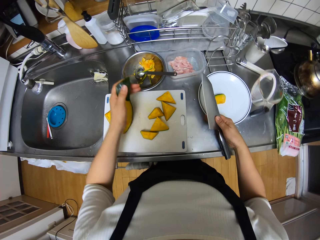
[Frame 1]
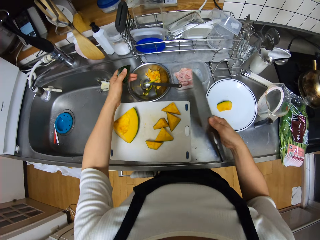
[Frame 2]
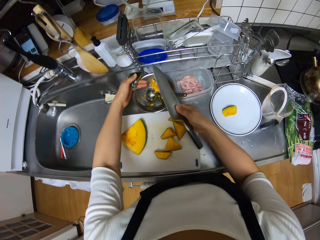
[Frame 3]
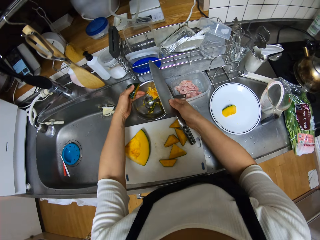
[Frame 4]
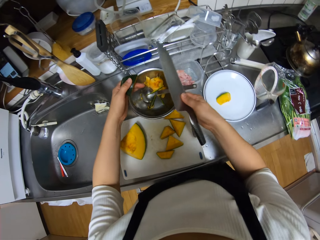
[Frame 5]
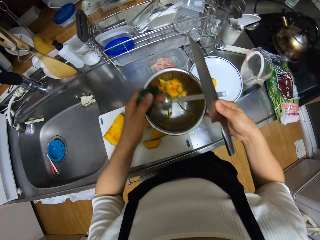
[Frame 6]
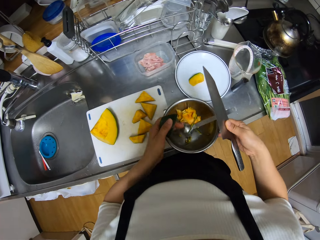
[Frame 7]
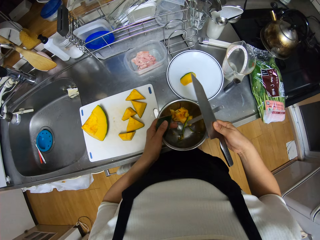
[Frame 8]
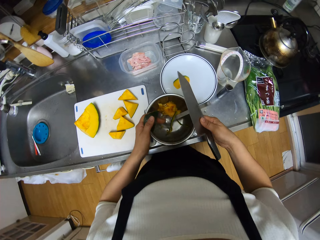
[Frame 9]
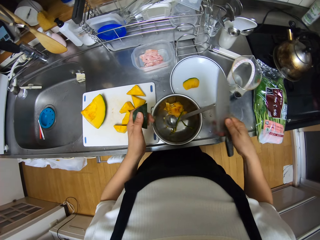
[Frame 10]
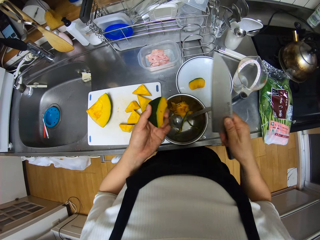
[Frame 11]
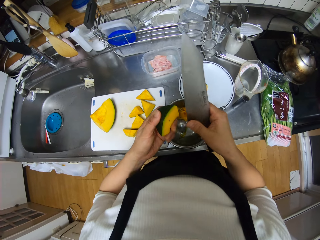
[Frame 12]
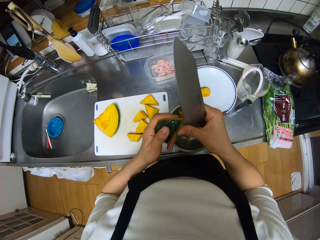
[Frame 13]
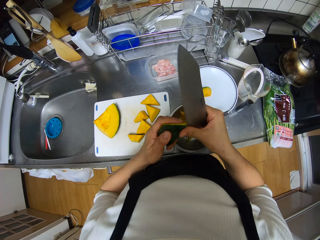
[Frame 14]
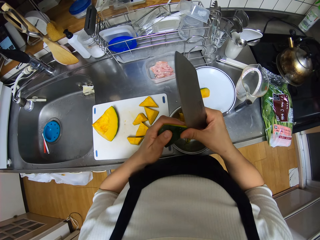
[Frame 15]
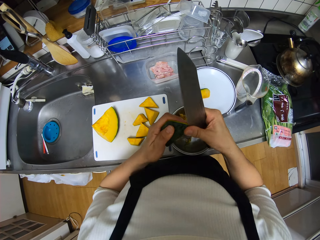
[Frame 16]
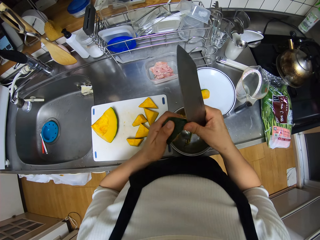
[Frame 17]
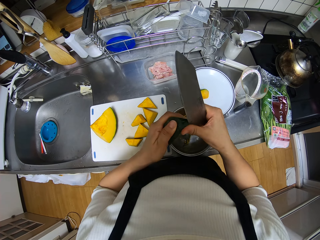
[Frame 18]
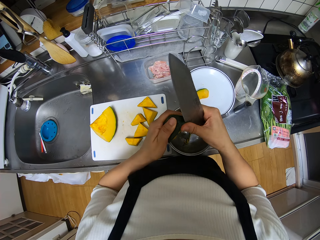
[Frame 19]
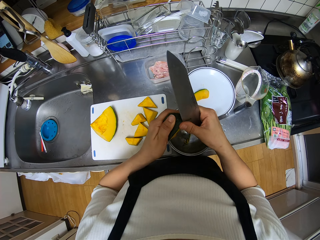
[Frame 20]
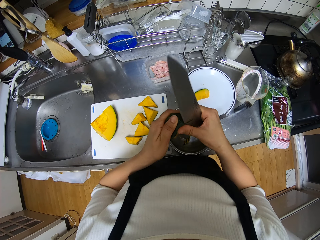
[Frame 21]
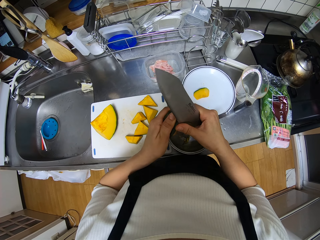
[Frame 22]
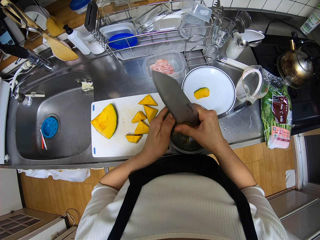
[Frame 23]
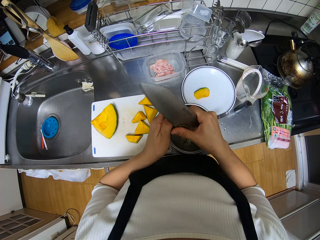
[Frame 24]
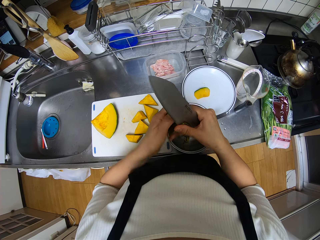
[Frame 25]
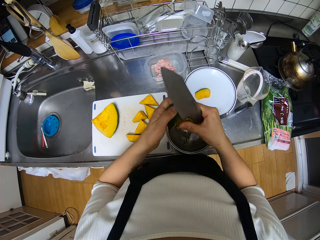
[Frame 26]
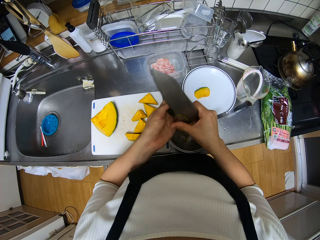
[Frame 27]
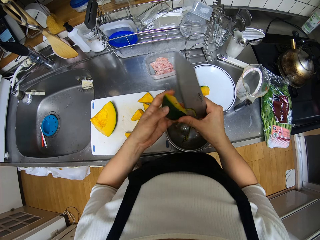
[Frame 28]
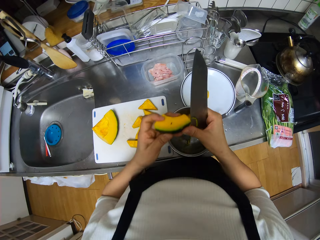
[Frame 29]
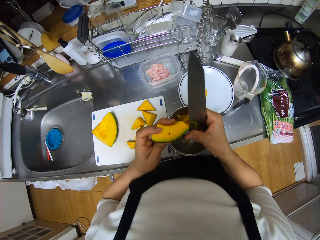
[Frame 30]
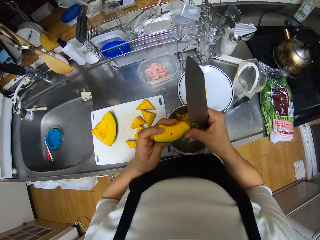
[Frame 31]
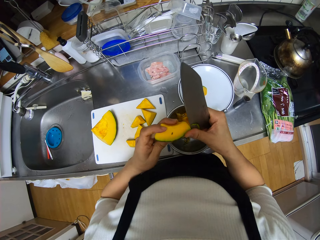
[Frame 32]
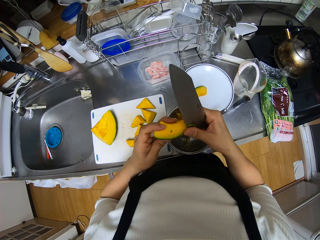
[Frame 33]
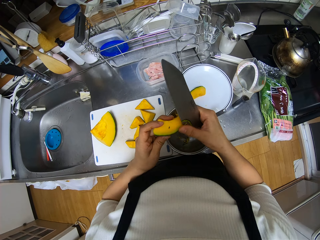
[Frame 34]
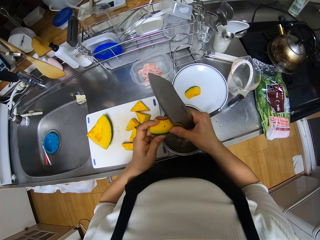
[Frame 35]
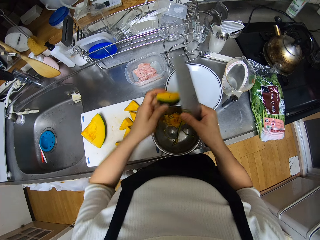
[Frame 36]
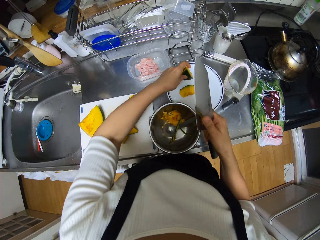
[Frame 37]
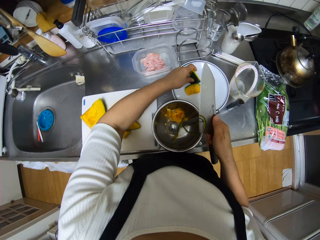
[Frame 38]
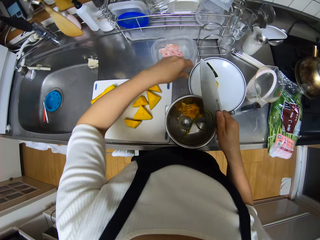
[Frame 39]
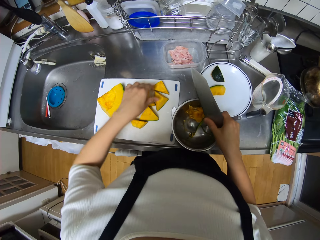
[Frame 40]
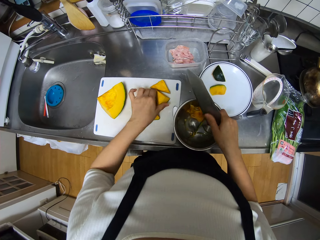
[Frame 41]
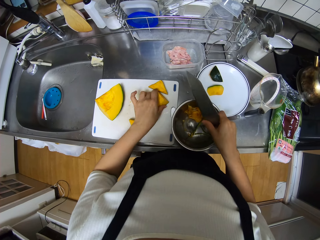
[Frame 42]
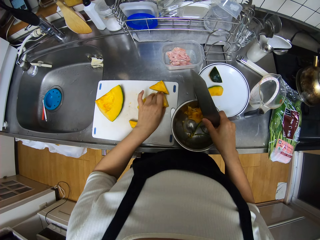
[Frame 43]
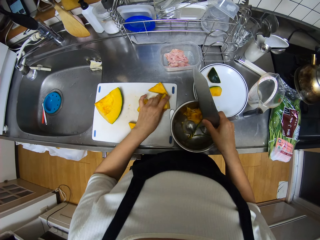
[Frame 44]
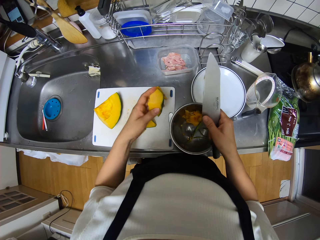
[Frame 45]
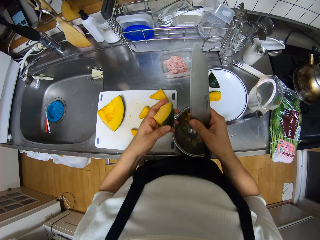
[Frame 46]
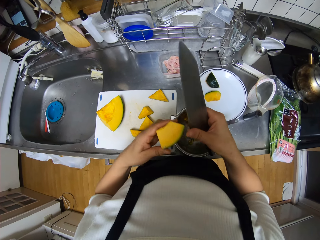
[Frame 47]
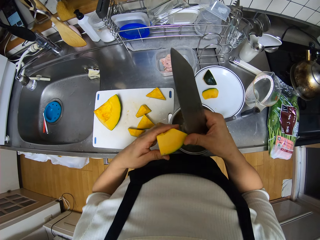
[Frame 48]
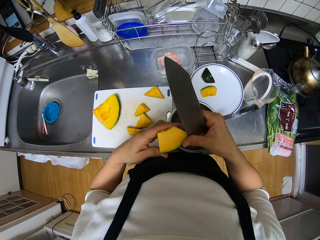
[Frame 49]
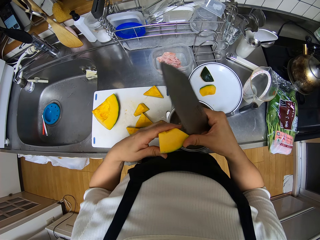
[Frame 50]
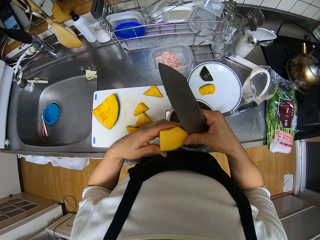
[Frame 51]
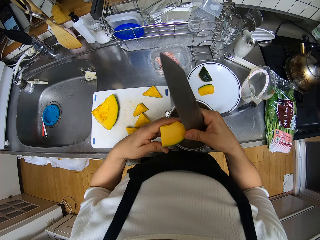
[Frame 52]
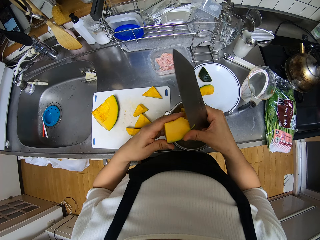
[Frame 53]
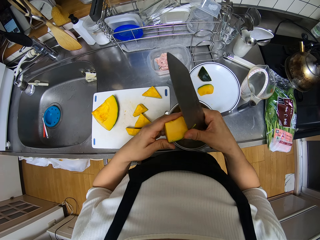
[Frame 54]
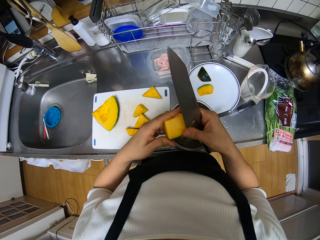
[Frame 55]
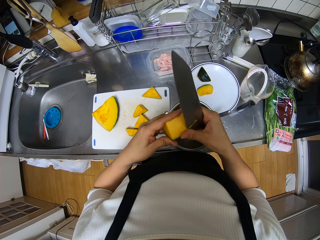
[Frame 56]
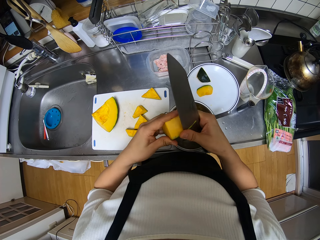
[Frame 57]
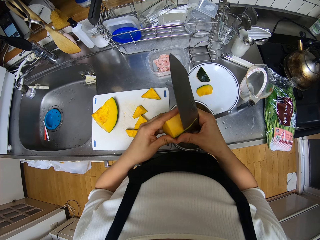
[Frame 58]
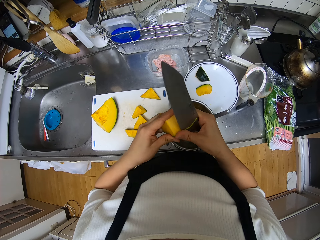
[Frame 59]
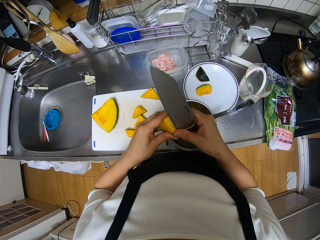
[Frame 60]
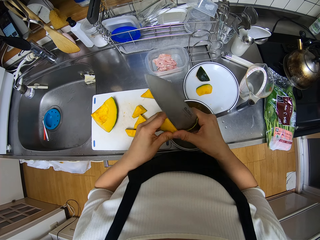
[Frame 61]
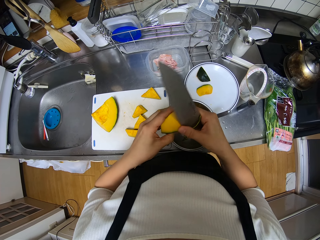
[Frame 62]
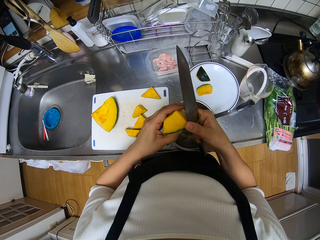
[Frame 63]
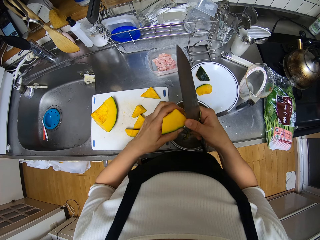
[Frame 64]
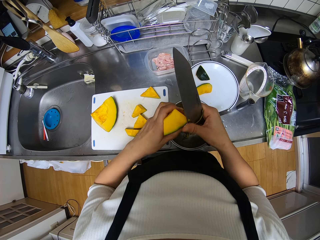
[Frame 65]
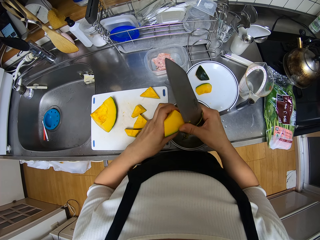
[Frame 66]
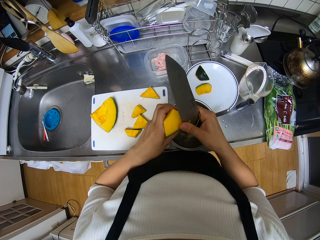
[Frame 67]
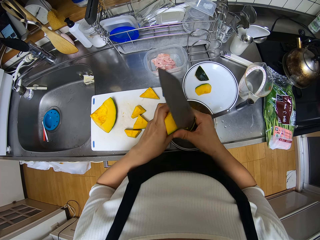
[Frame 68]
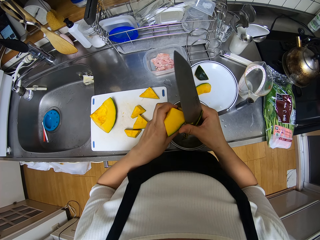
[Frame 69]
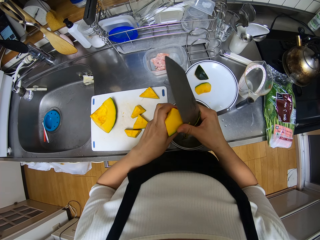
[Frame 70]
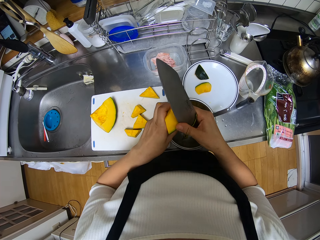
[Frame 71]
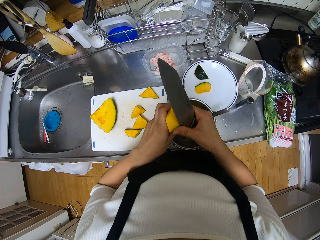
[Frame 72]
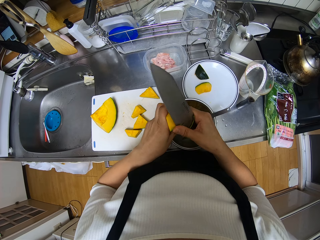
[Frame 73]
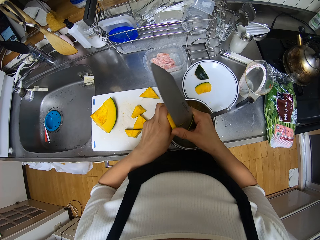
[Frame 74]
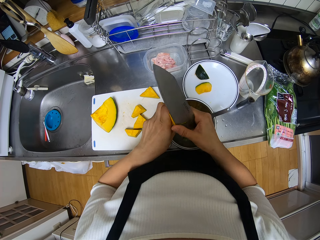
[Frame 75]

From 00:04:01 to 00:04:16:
The camera wearer moves the plate on the counter with her right hand. She moves the stainless bowl on the counter with both hands. She shaves the edges of the smaller piece of pawpaw with the knife. She drops the smaller piece of pawpaw on the plate. She drops the shaved edges in the stainless bowl. She picks up one of the smaller pieces of pawpaw with her left hand. She shaves the edges of the smaller piece of pawpaw with the knife.

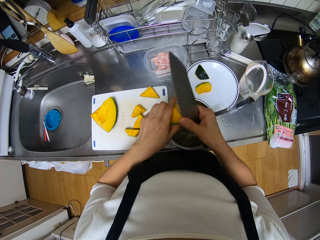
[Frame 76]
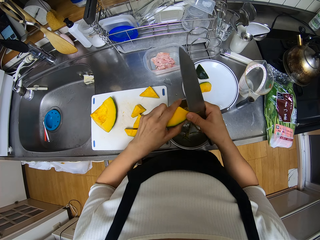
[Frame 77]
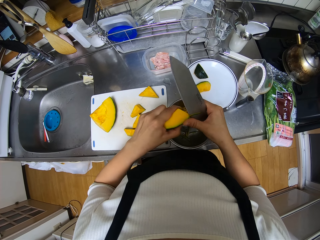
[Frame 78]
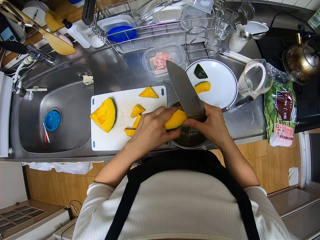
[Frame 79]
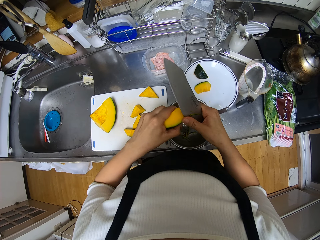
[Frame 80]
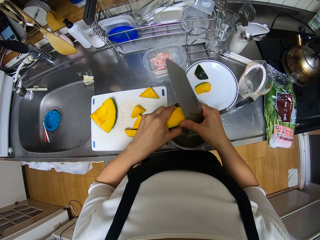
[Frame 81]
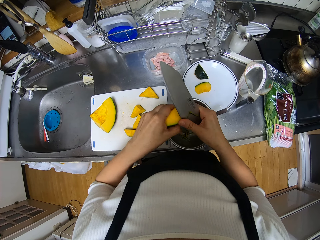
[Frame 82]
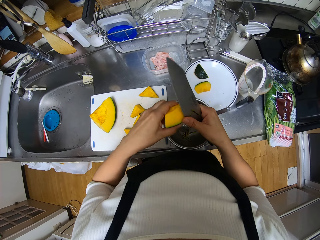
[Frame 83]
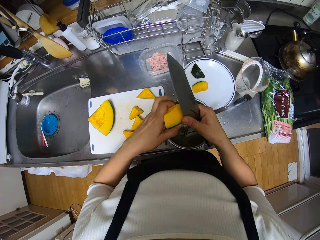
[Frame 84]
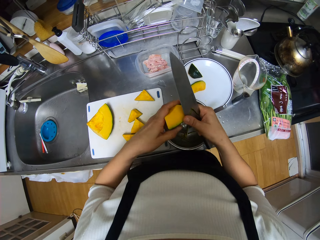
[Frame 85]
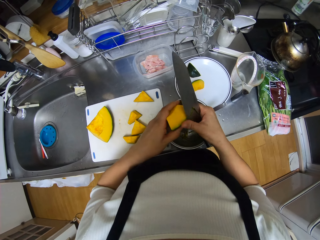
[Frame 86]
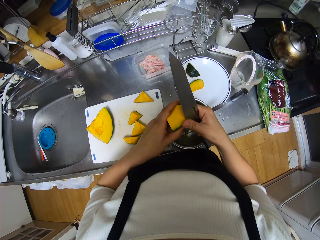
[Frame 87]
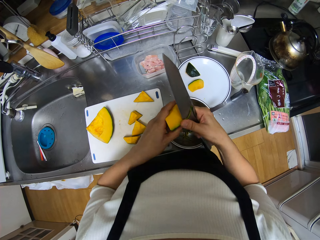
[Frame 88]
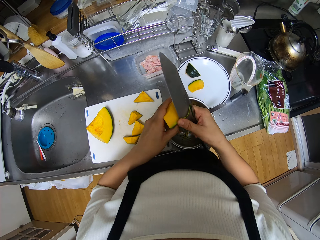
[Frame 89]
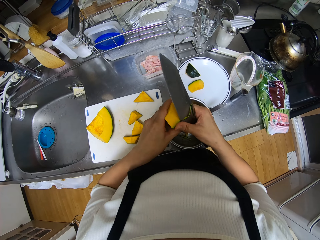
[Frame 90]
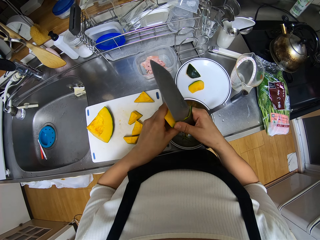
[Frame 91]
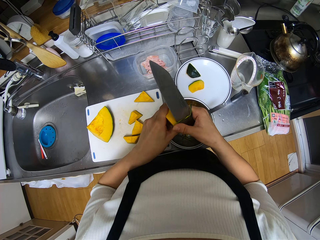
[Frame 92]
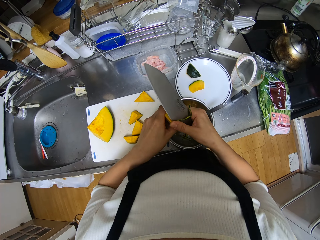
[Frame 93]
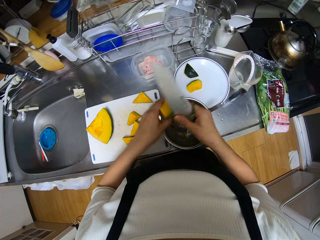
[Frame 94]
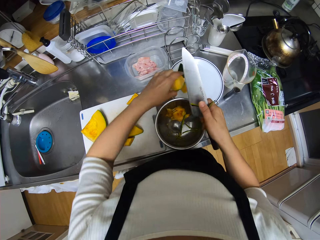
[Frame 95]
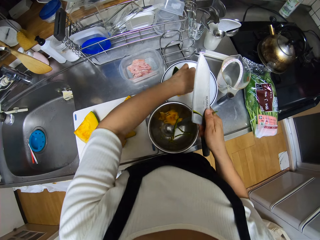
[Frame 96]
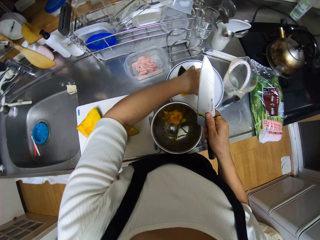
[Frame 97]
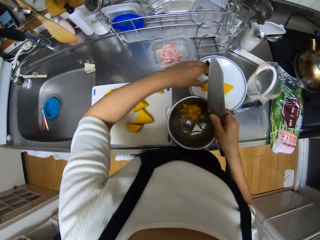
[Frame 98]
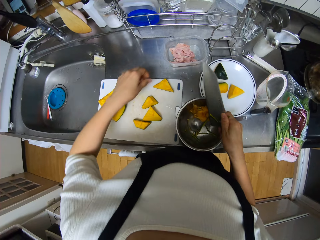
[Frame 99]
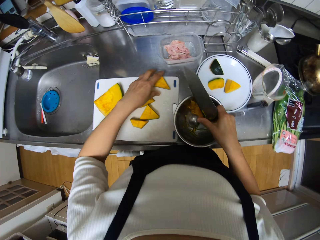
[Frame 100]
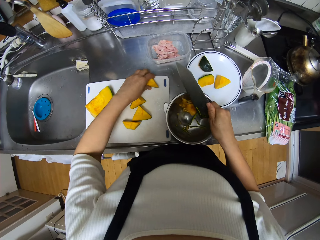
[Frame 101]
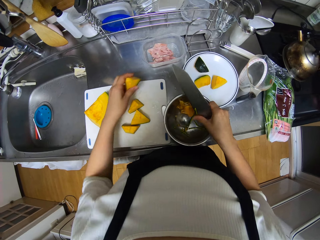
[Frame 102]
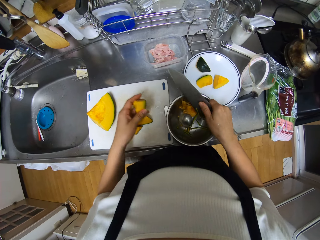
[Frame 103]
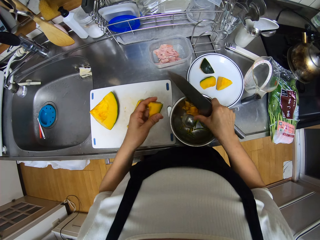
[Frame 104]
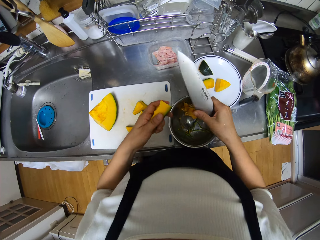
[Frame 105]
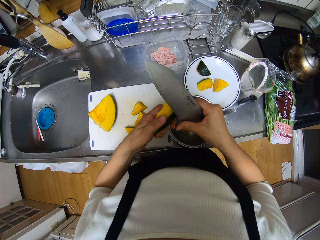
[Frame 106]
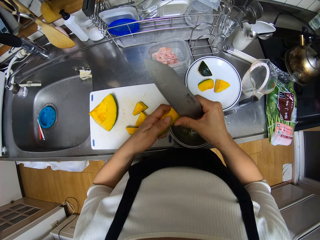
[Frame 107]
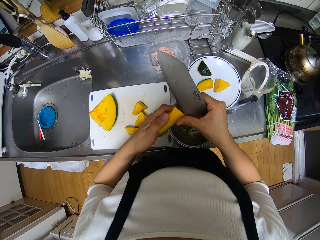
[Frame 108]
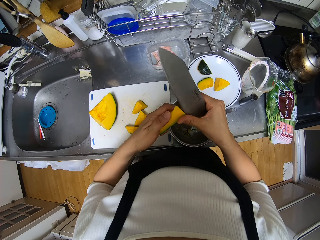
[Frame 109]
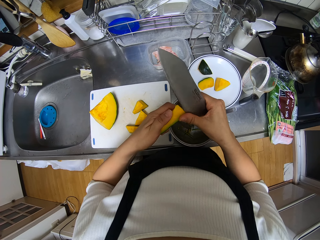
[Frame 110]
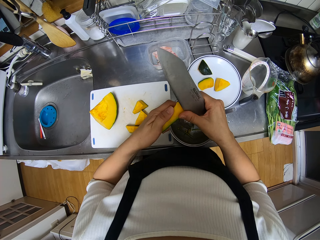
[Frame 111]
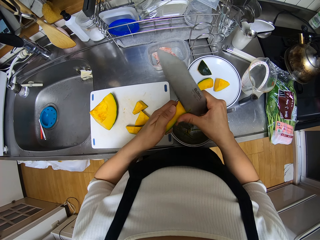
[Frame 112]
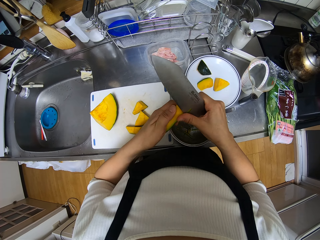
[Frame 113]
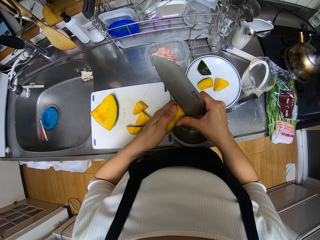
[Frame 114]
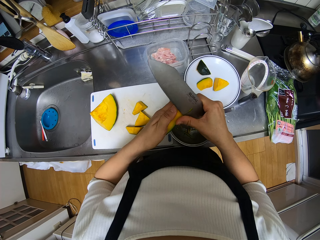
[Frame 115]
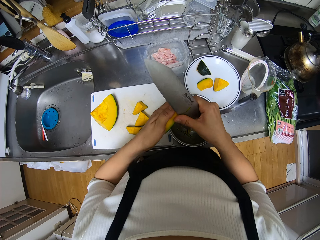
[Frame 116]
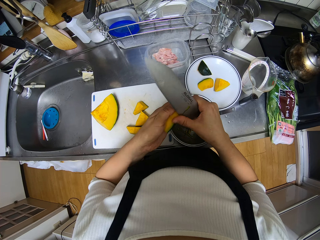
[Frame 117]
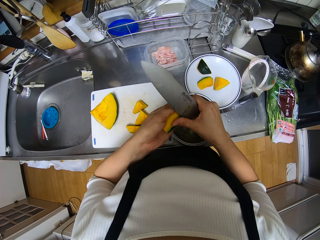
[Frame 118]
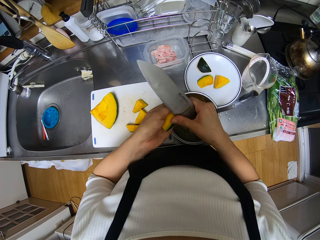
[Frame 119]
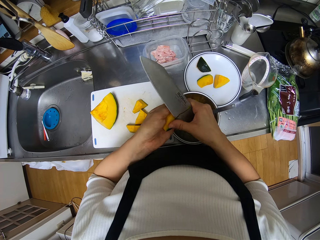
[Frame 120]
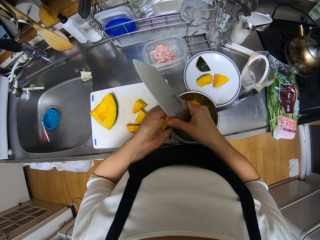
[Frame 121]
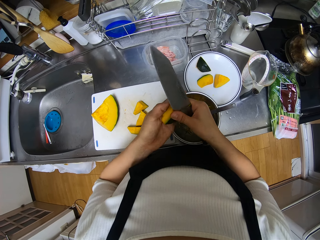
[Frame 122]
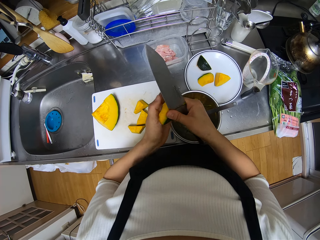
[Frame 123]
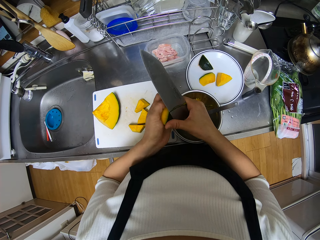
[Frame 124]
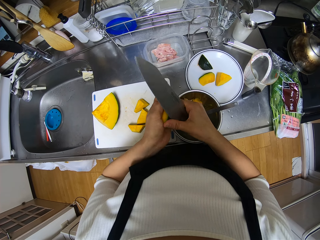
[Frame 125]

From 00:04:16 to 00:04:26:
The camera wearer drops the smaller piece of pawpaw on the plate. She drops the shaved edges in the stainless bowl. She picks up one of the smaller pieces of pawpaw with her left hand. She shaves the edges of the smaller piece of pawpaw with the knife.
